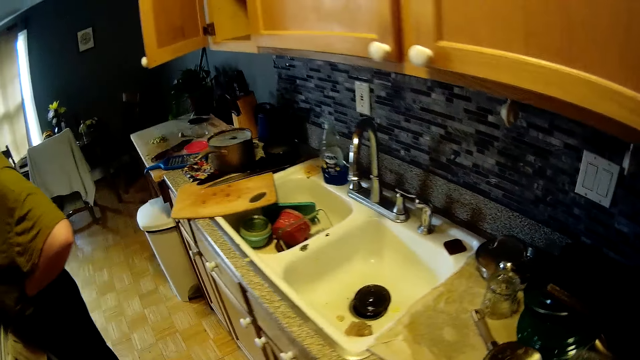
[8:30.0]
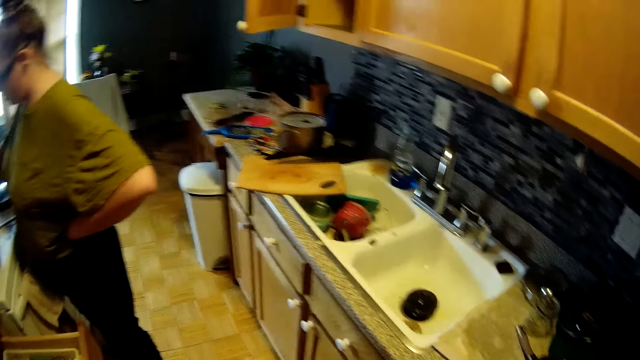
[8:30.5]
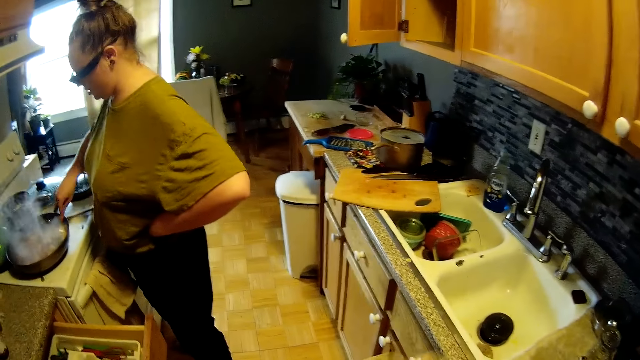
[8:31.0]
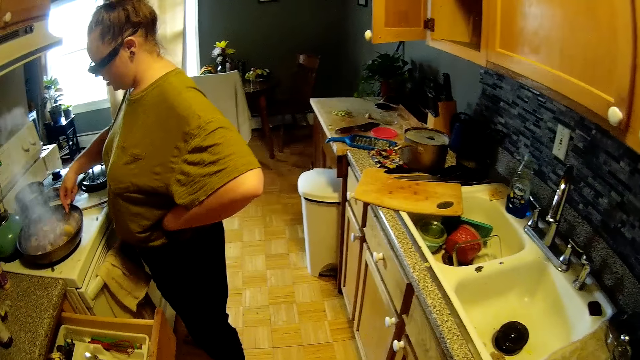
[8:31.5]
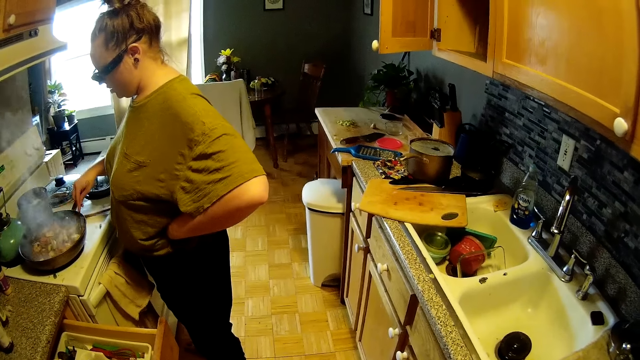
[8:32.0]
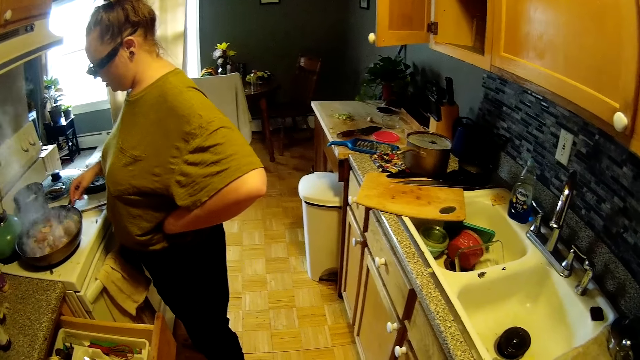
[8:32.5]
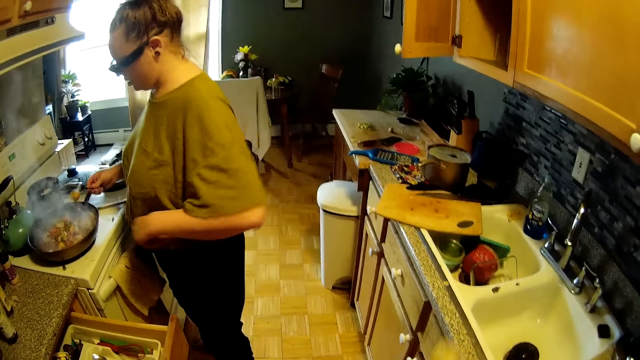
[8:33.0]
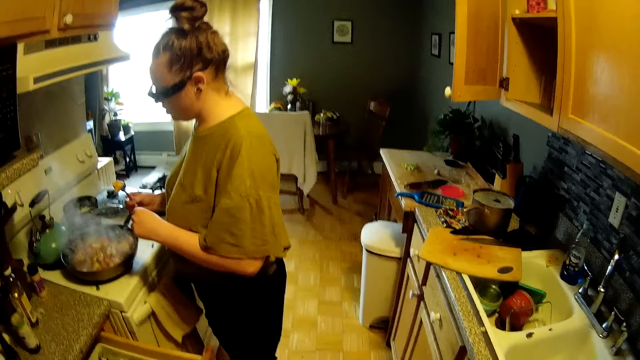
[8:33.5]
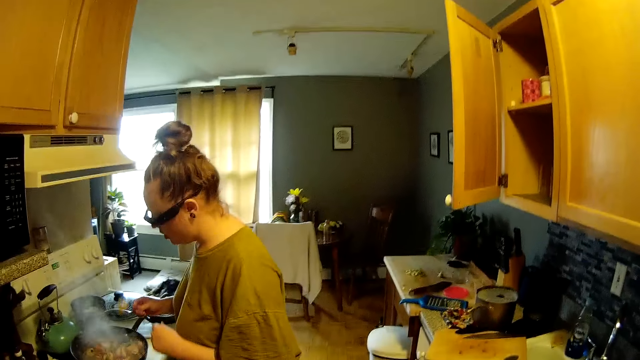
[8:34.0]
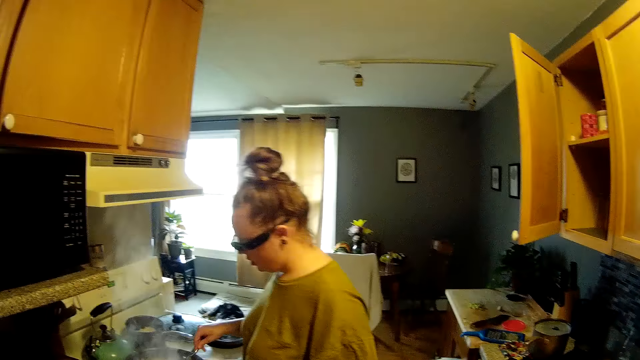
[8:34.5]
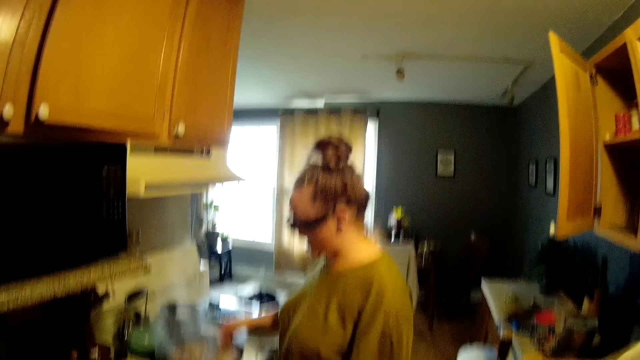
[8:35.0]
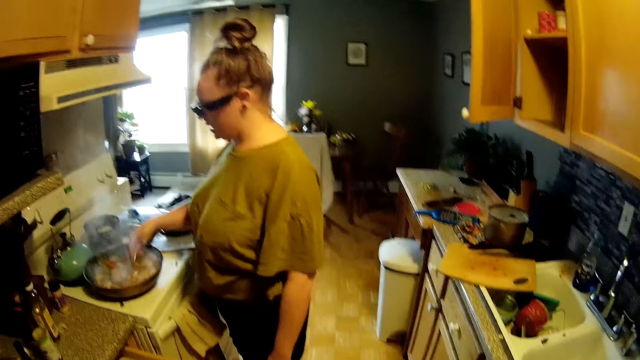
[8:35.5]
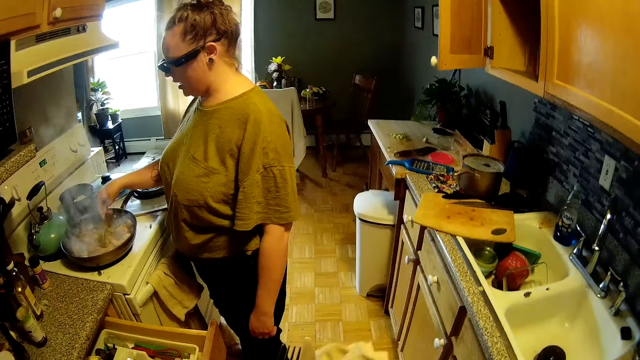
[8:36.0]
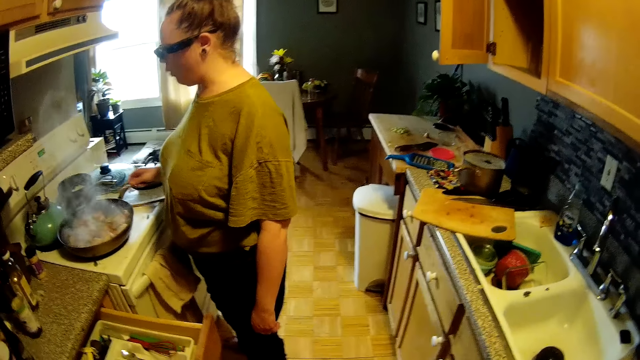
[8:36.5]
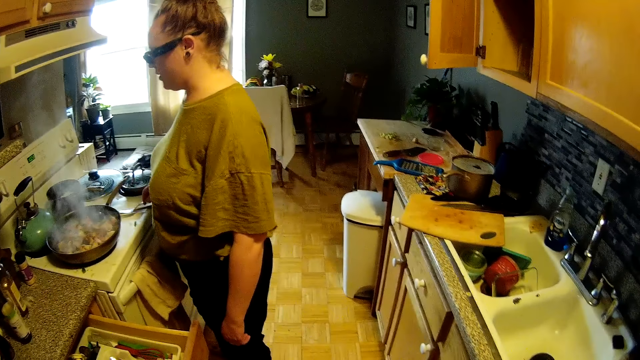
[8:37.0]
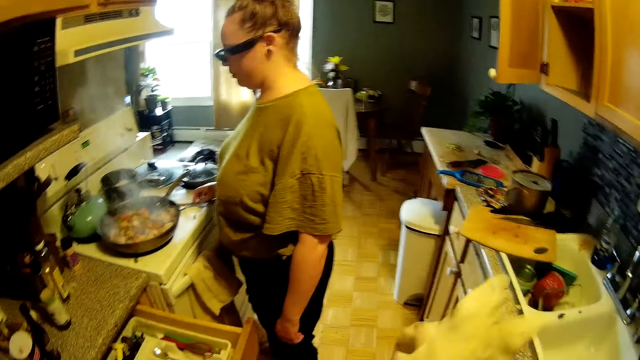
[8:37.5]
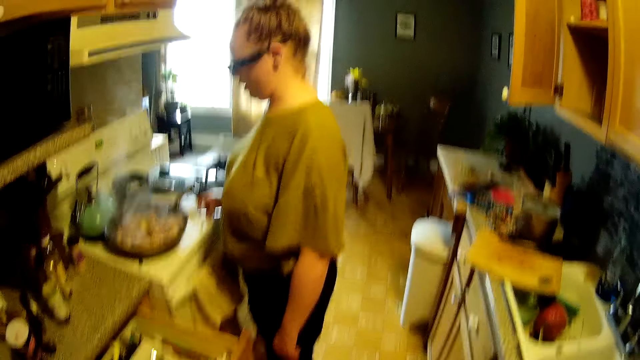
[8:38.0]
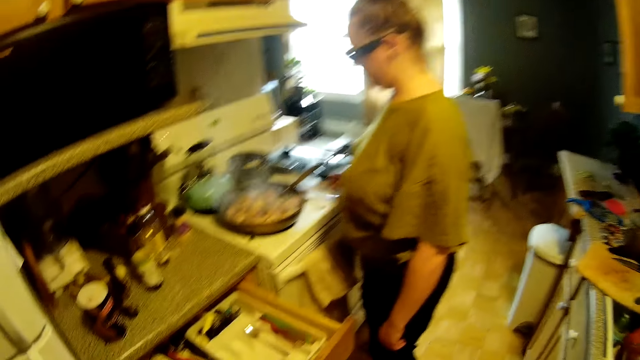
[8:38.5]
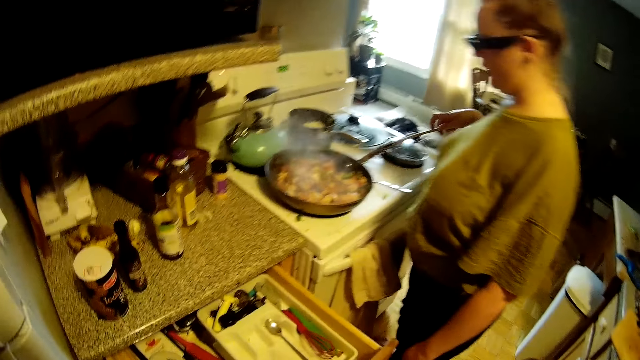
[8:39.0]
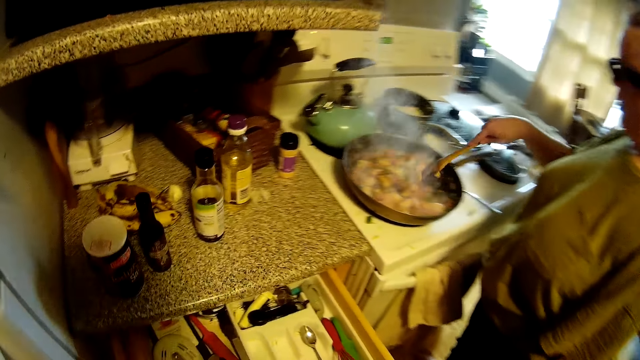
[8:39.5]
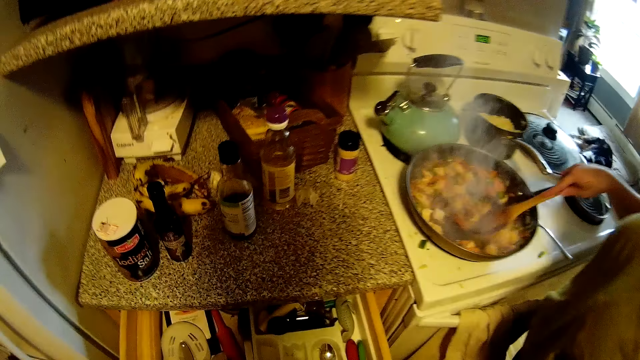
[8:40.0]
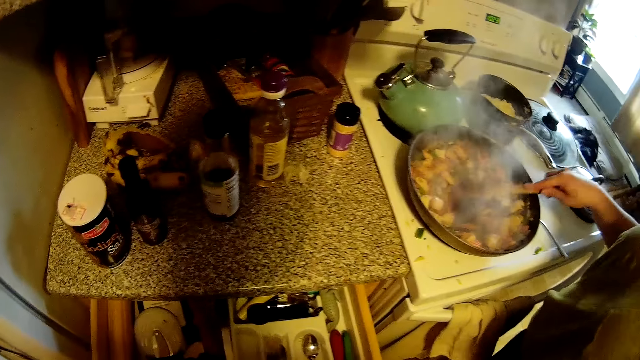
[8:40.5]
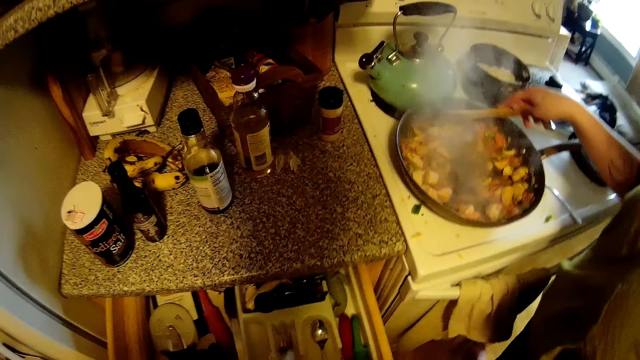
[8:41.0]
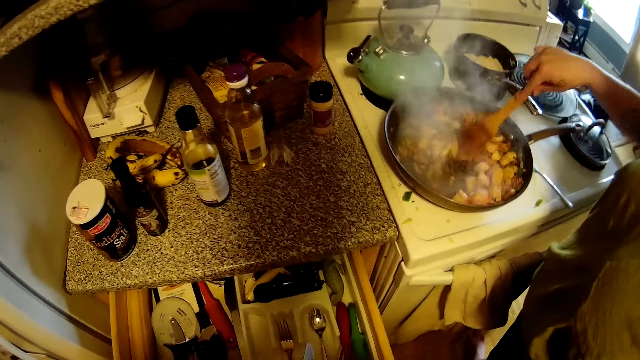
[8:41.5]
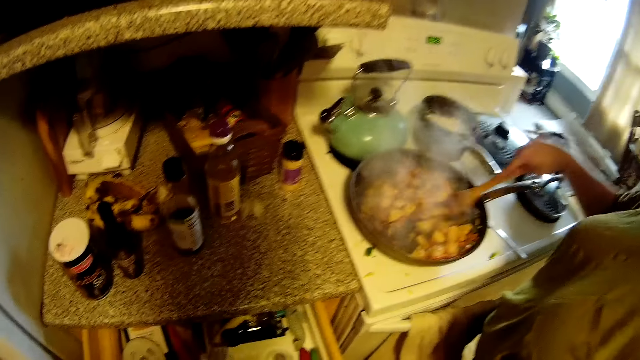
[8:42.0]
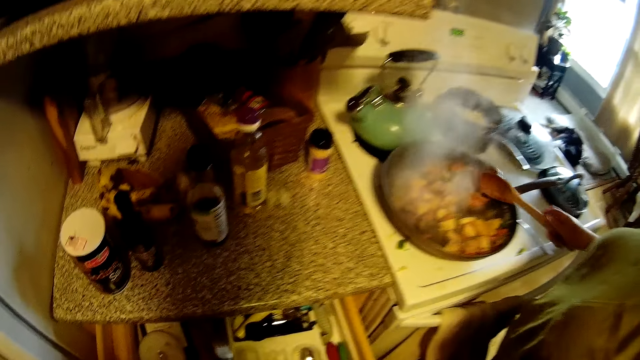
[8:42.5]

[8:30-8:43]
The woman stirs the food. The camera wearer wipes the cutleries in his left hand with the cloth in his right hand. The woman puts the spoon down and picks up the wooden spoon. The camera wearer arranges the cutleries into the cutlery holder in the drawer.

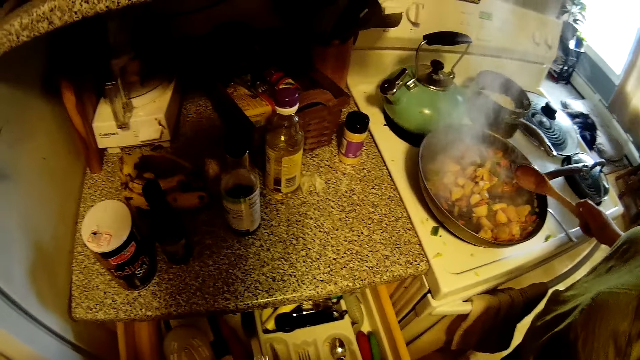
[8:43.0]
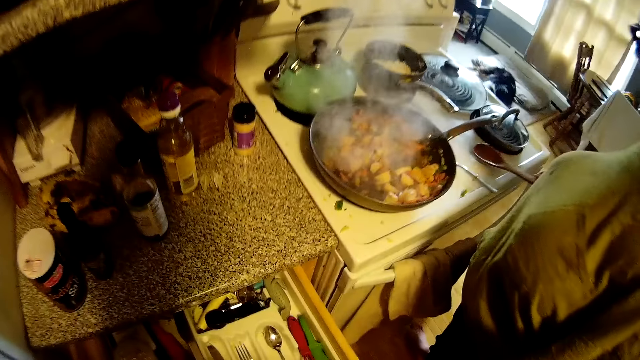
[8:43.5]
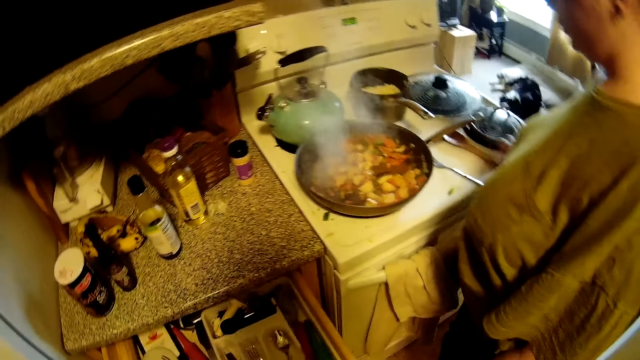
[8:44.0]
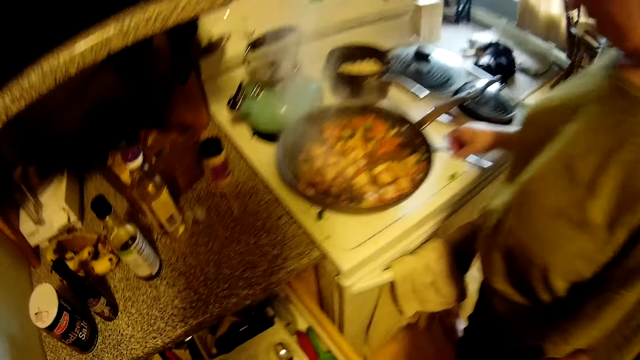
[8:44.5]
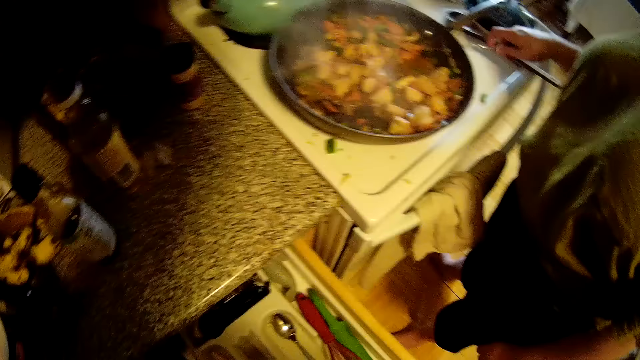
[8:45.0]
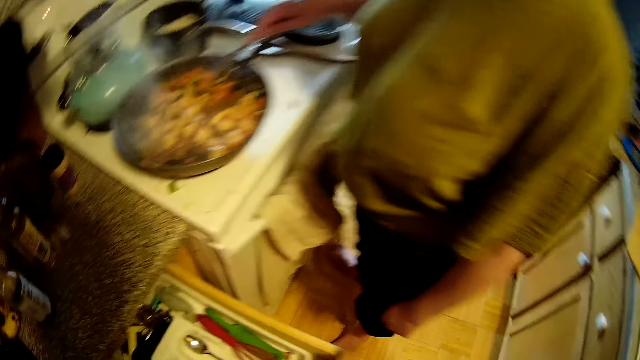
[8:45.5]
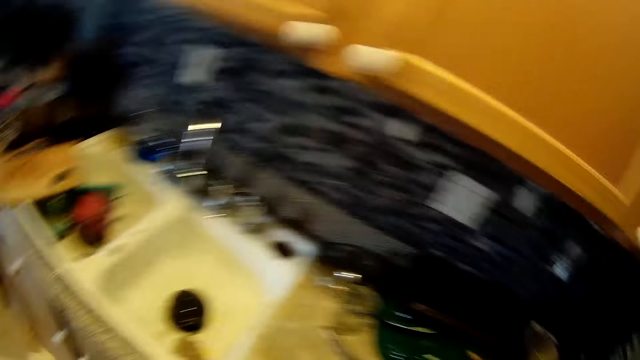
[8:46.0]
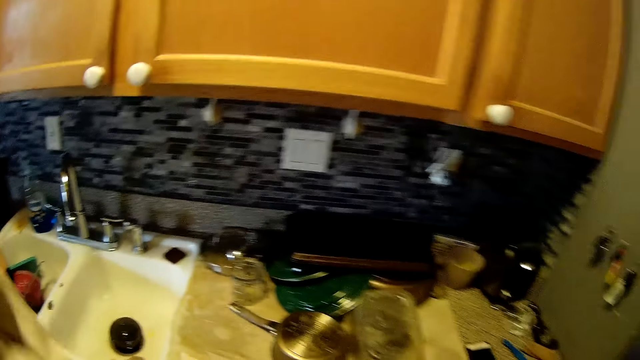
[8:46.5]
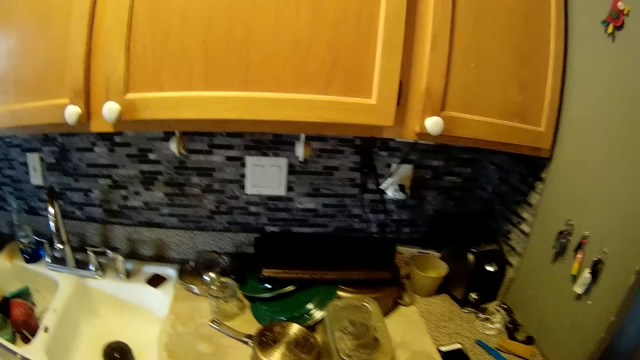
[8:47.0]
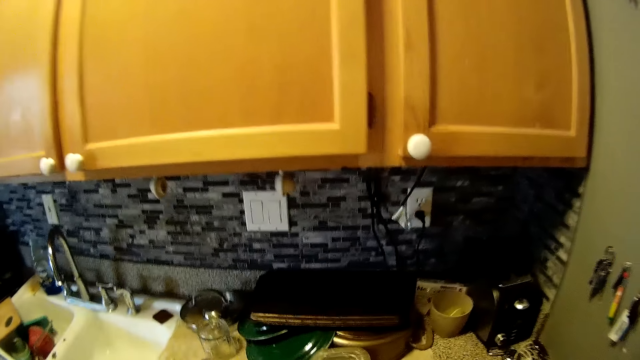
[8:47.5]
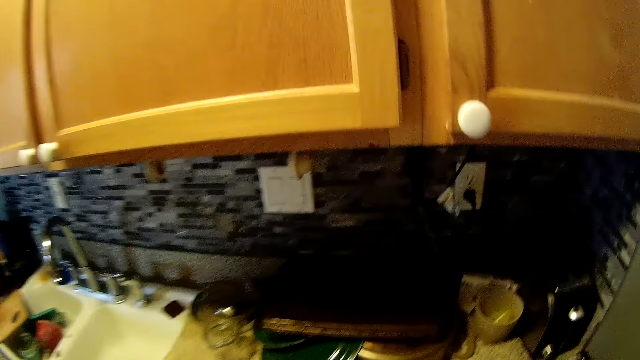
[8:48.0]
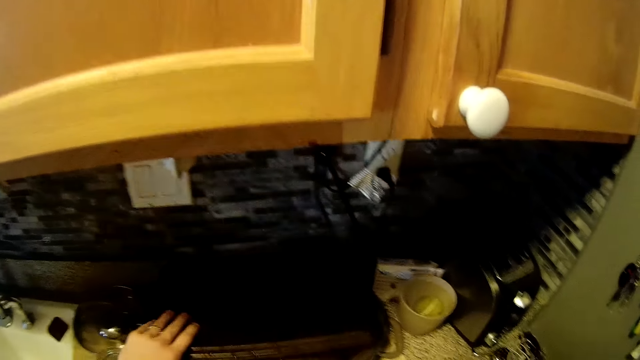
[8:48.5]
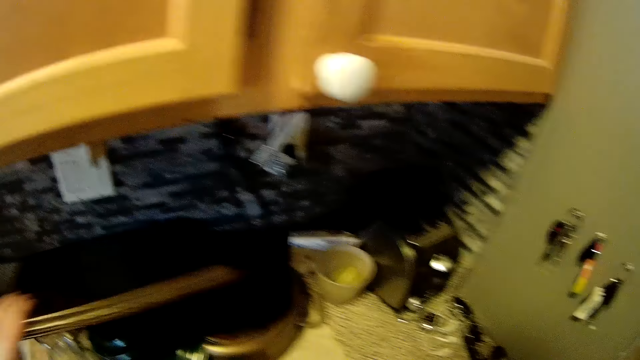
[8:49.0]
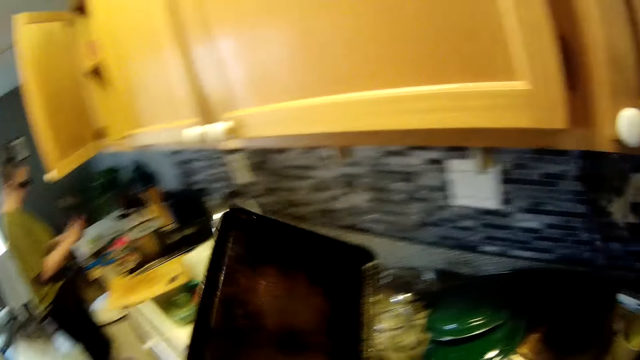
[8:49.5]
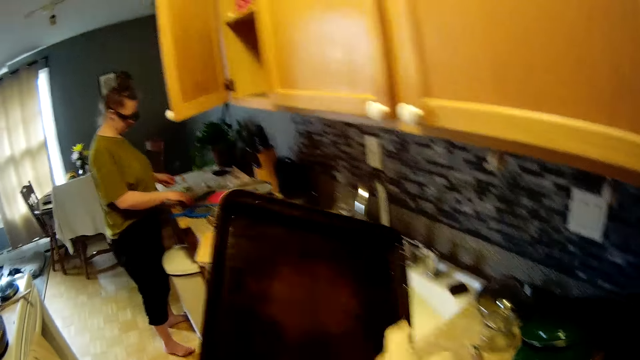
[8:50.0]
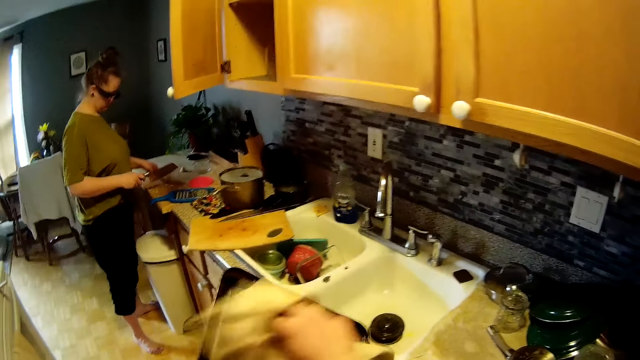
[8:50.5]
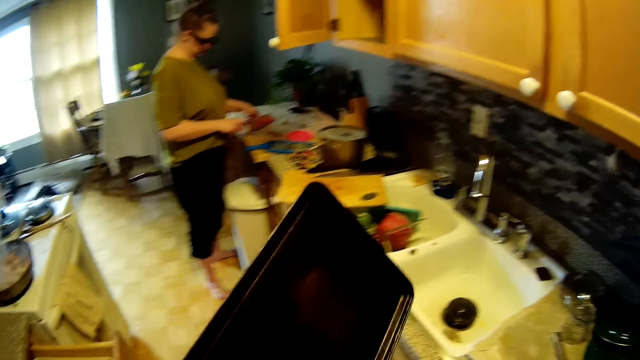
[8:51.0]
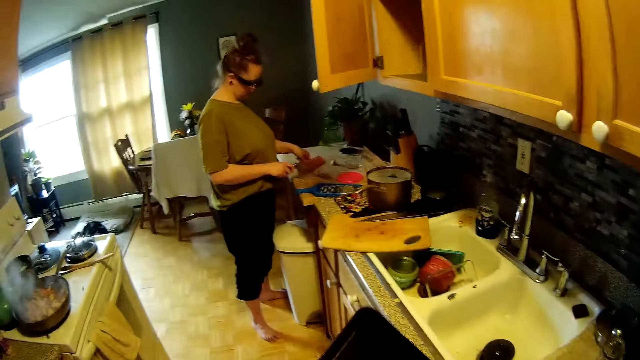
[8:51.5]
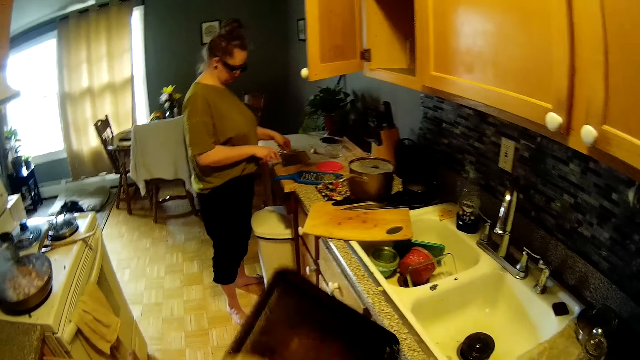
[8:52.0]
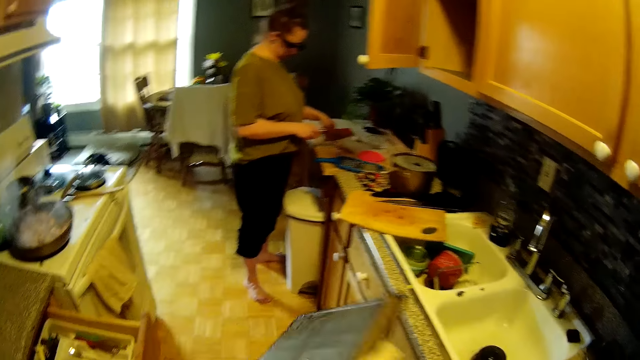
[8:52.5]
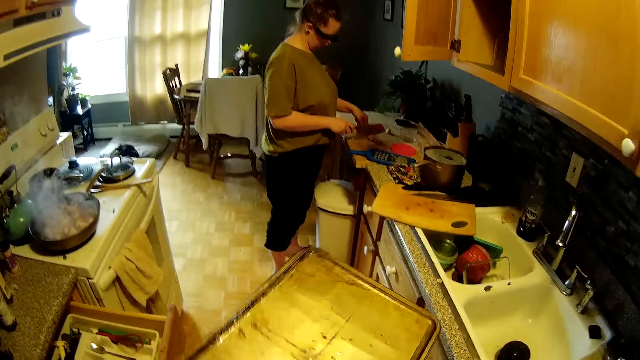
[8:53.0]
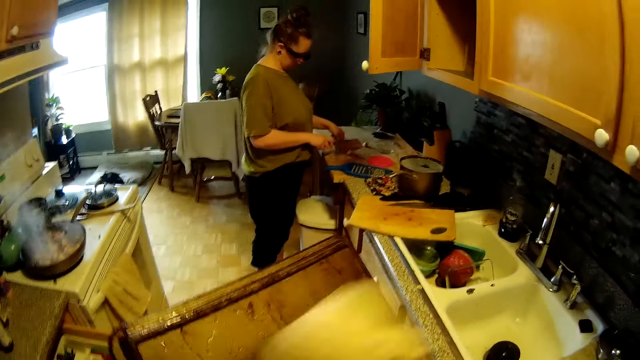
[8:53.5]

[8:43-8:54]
The woman knocks the pan with the wooden spoon, puts the wooden spoon down, picks up the spoon and stirs food with the spoon. The camera wearer picks up a tray from the countertop with his left hand. He wipes the tray in his left hand with the cloth in his right hand. The woman cuts onions on the cutting board with a knife in her right hand.
